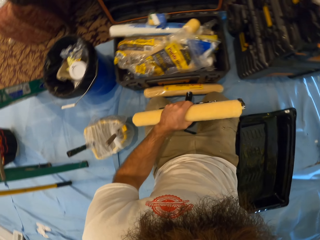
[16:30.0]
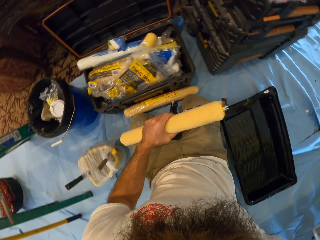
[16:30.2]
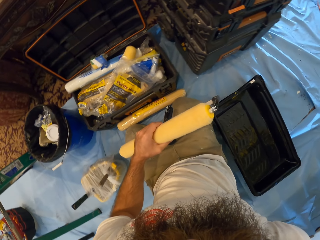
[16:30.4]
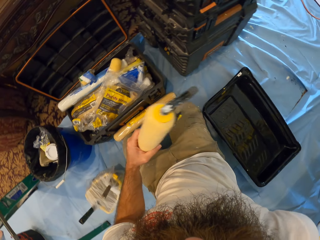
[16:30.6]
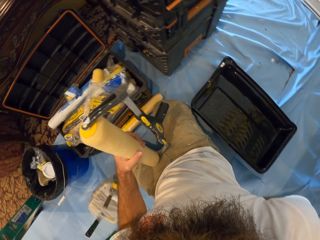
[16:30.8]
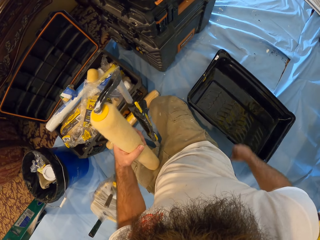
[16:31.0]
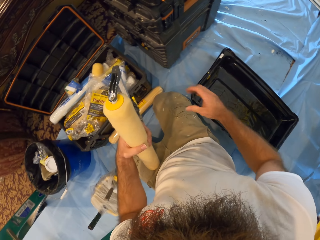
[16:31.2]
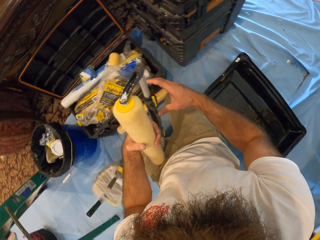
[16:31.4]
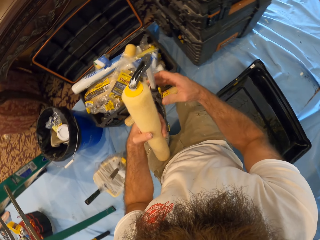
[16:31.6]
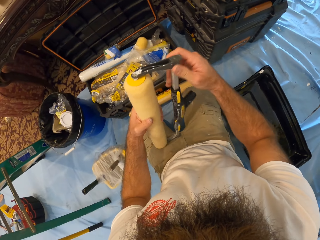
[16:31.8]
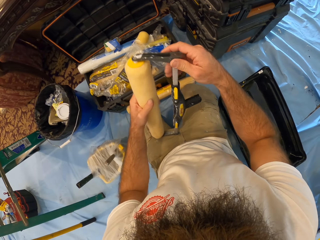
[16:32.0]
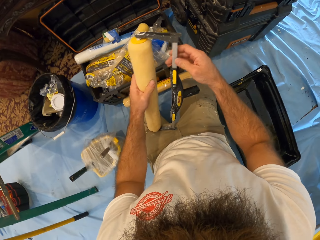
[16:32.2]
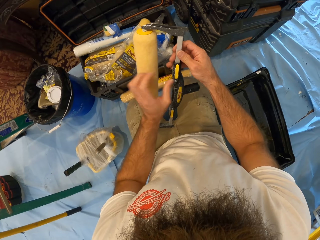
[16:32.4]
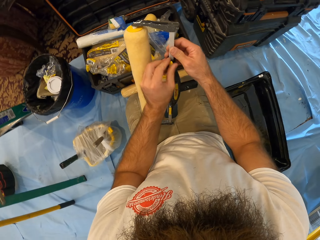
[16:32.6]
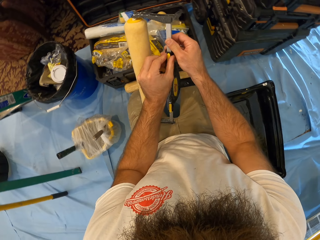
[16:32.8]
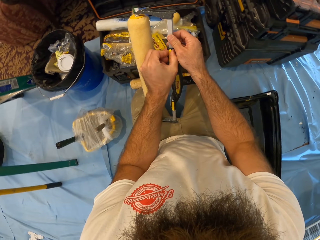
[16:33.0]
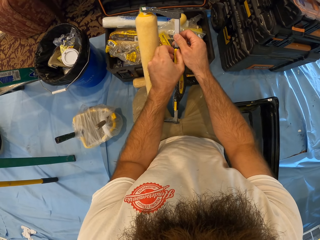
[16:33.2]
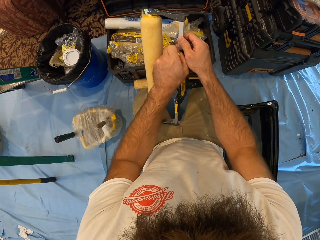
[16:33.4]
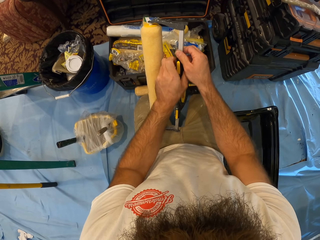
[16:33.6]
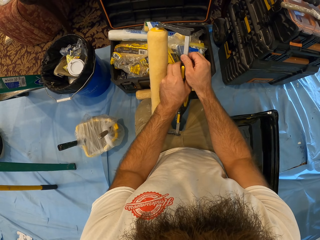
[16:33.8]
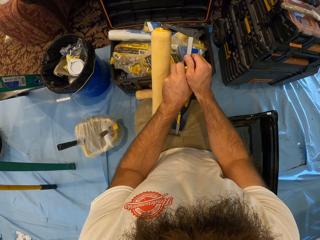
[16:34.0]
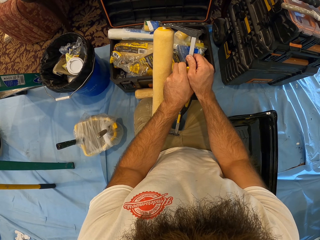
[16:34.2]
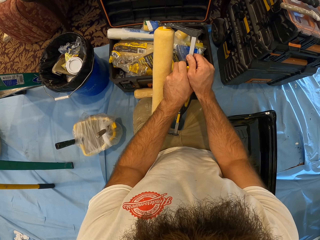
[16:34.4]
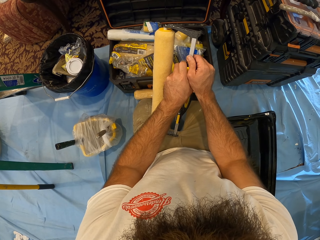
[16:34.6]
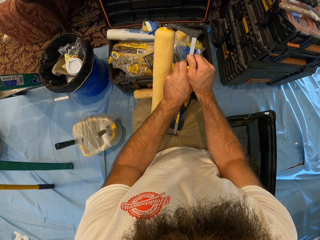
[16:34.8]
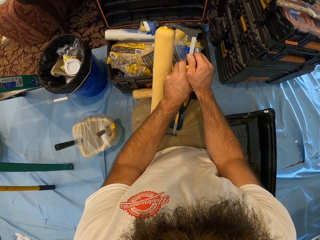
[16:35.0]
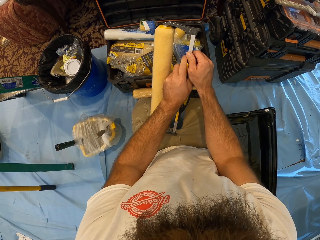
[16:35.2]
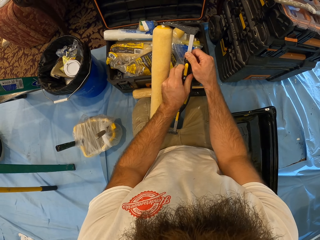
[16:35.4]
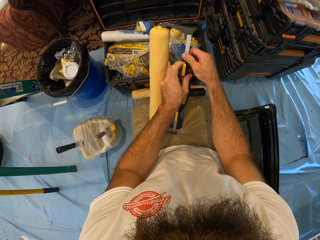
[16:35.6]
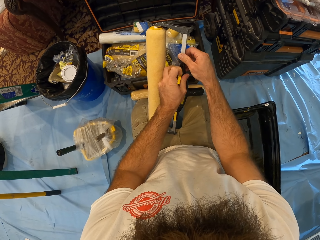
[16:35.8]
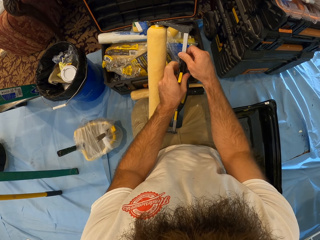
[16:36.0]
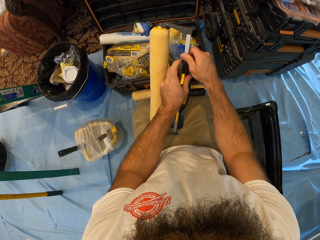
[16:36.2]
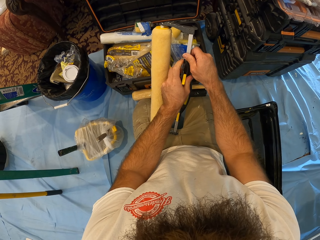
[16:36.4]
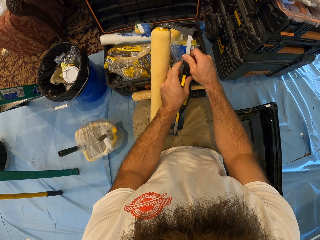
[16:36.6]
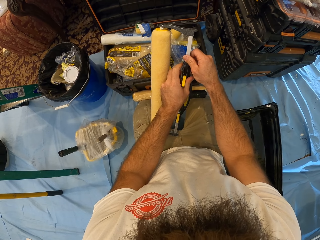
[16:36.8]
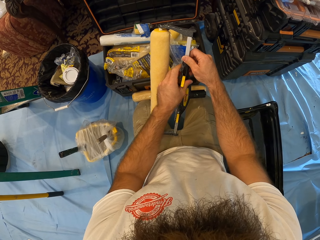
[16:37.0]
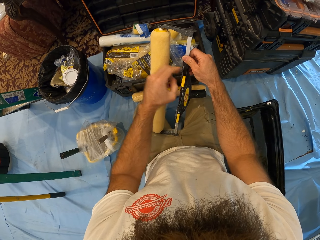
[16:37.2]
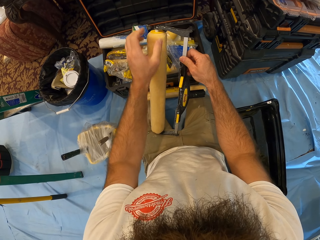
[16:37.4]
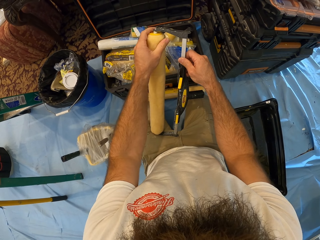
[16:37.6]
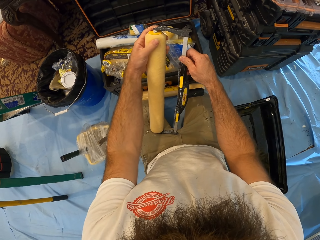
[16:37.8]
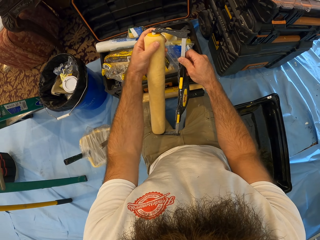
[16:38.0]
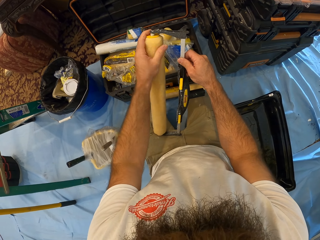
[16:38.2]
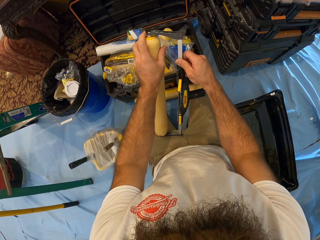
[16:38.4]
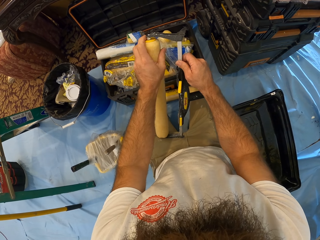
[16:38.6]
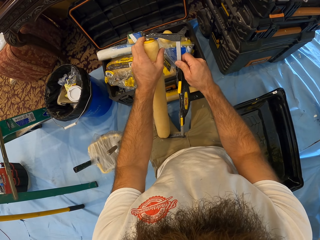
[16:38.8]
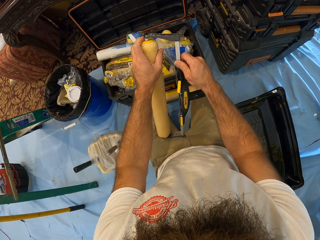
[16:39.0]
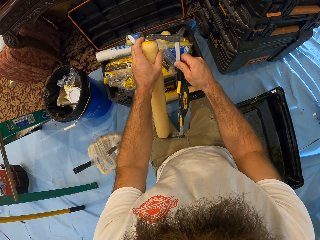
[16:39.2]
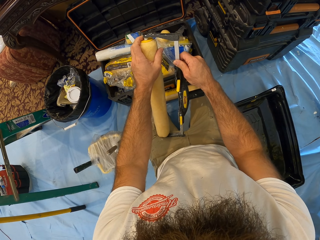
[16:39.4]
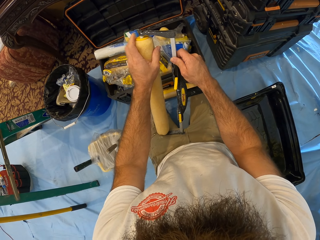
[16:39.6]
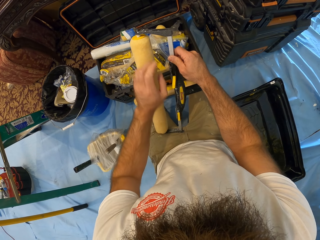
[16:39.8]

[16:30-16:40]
The camera wearer picks up the paint roller or purdy marathon from the floor with his left hand. He adjusts the paint roller with both hands. He adjusts the adjustable roller frame.

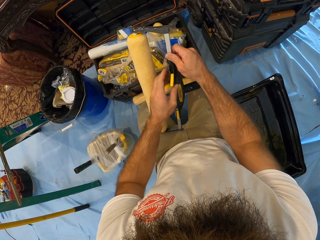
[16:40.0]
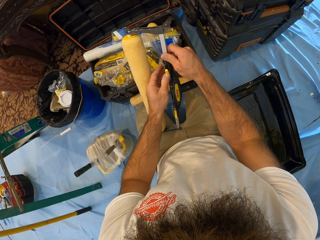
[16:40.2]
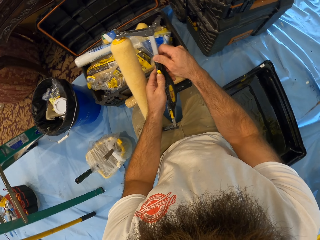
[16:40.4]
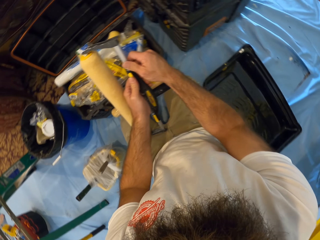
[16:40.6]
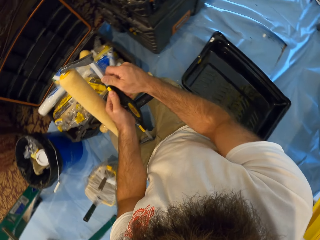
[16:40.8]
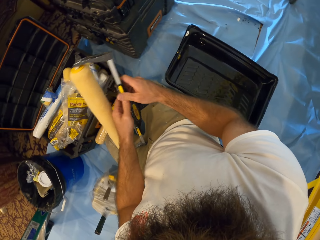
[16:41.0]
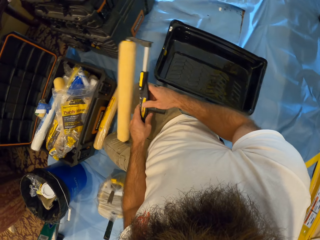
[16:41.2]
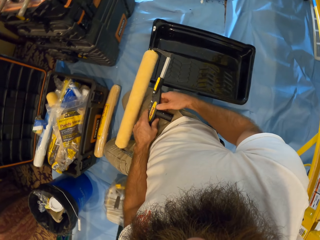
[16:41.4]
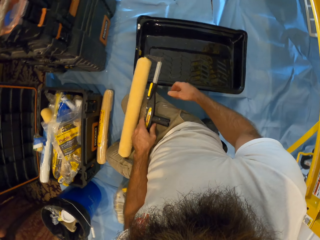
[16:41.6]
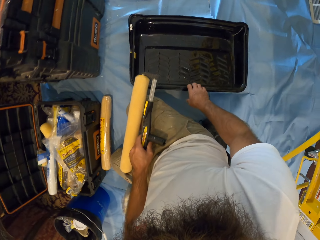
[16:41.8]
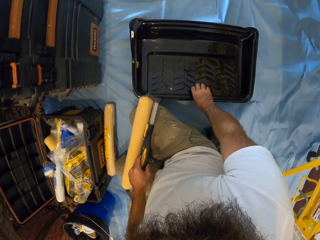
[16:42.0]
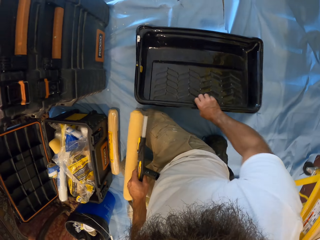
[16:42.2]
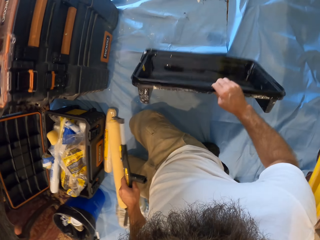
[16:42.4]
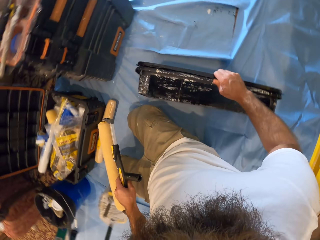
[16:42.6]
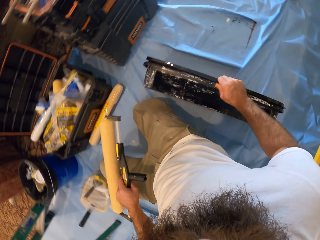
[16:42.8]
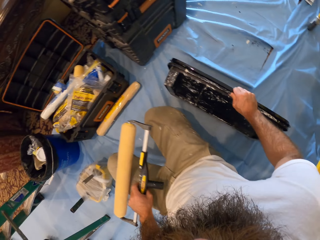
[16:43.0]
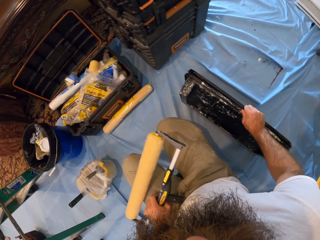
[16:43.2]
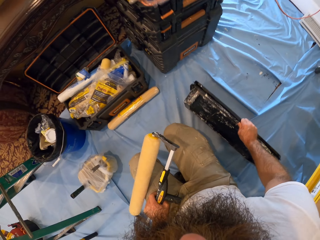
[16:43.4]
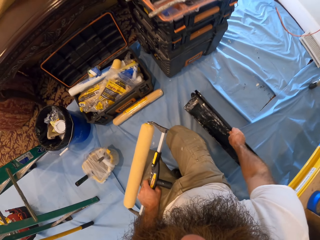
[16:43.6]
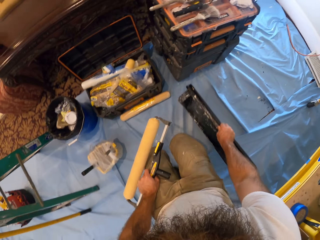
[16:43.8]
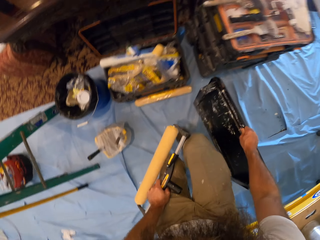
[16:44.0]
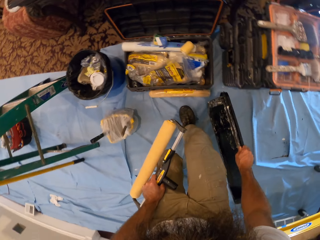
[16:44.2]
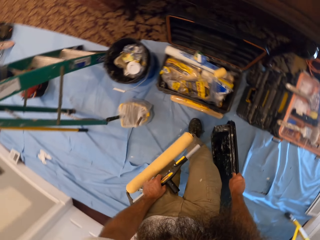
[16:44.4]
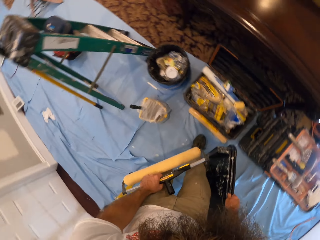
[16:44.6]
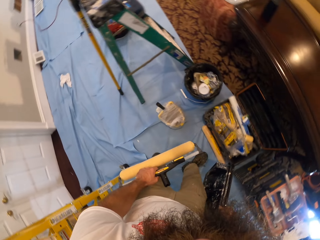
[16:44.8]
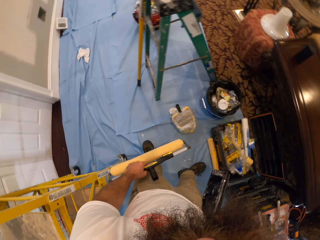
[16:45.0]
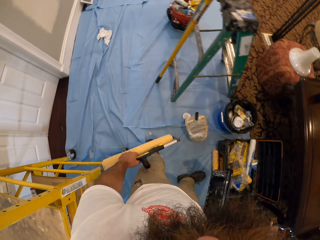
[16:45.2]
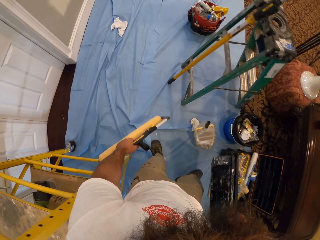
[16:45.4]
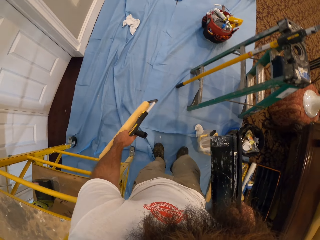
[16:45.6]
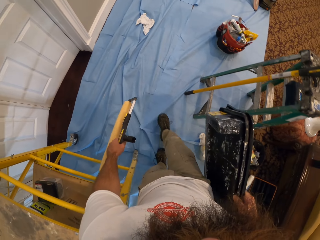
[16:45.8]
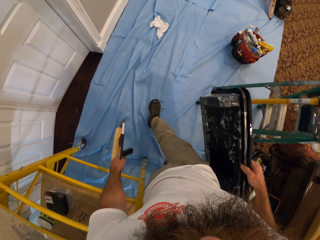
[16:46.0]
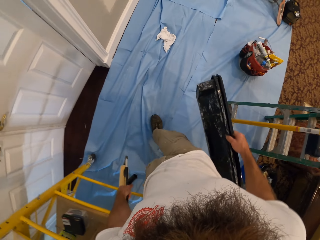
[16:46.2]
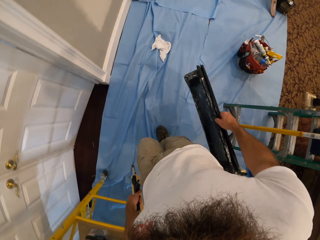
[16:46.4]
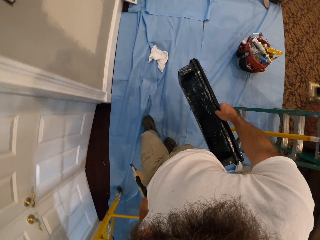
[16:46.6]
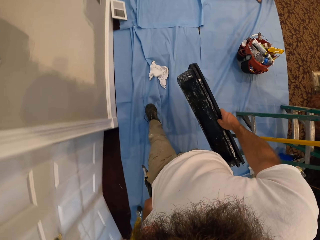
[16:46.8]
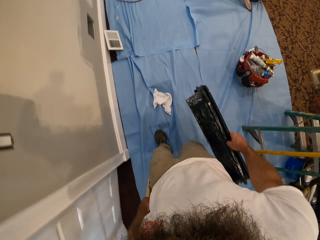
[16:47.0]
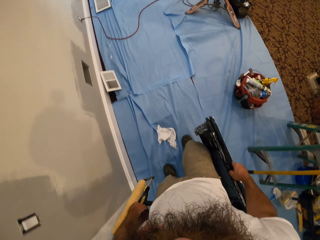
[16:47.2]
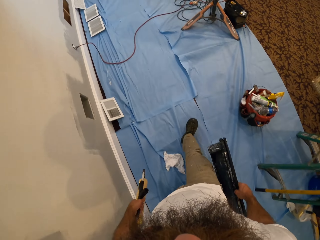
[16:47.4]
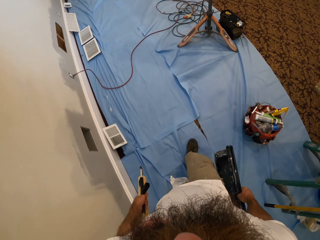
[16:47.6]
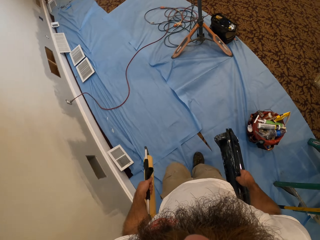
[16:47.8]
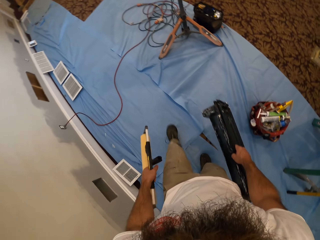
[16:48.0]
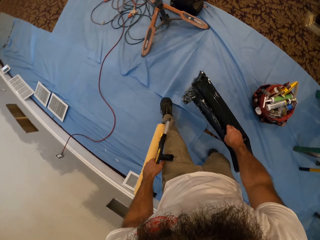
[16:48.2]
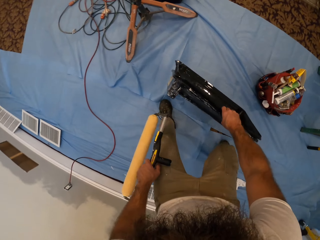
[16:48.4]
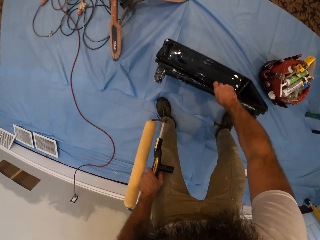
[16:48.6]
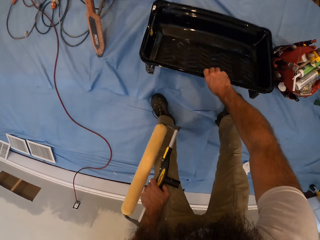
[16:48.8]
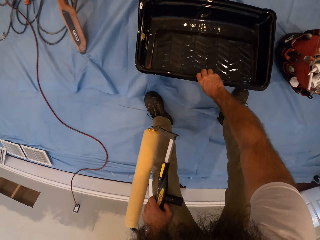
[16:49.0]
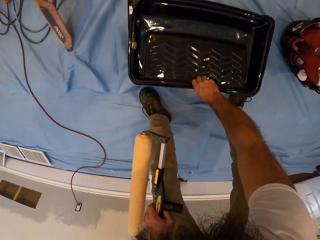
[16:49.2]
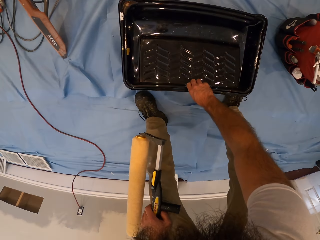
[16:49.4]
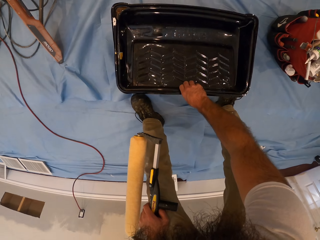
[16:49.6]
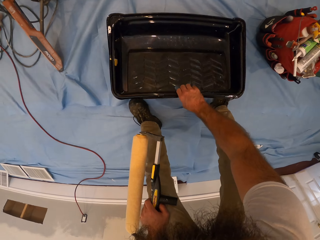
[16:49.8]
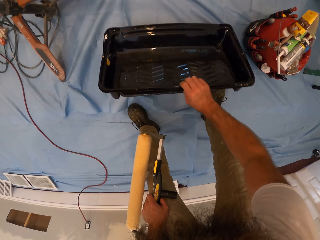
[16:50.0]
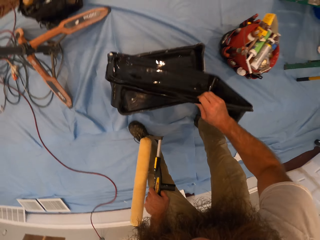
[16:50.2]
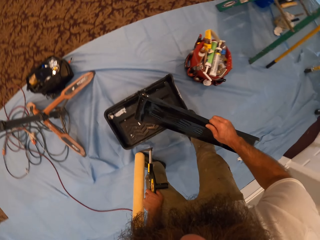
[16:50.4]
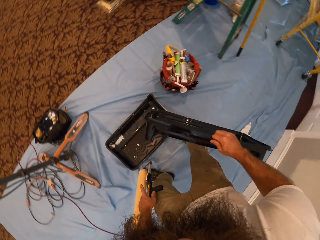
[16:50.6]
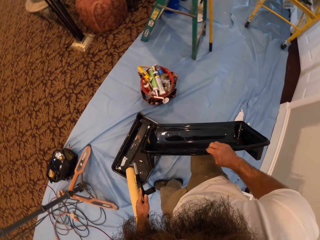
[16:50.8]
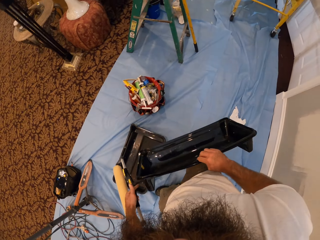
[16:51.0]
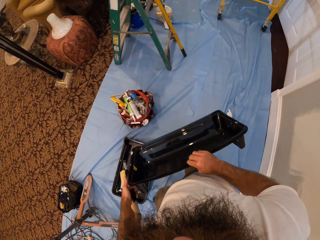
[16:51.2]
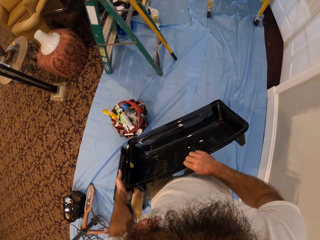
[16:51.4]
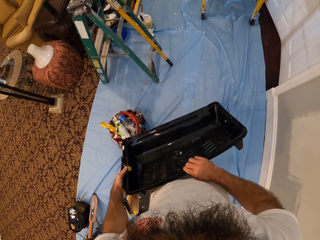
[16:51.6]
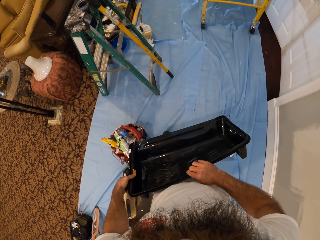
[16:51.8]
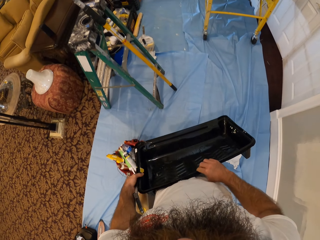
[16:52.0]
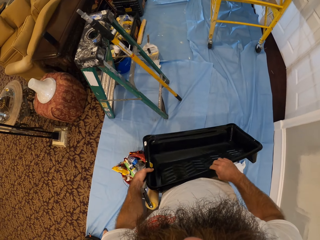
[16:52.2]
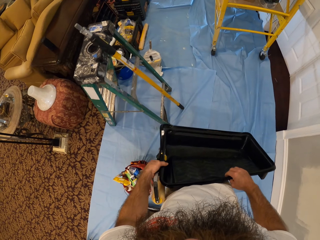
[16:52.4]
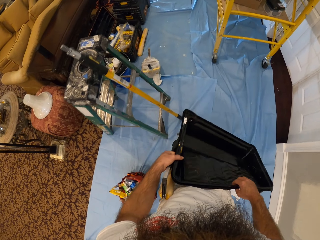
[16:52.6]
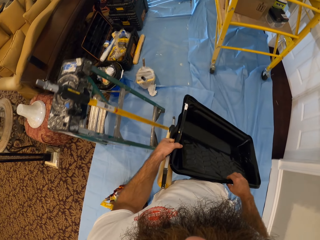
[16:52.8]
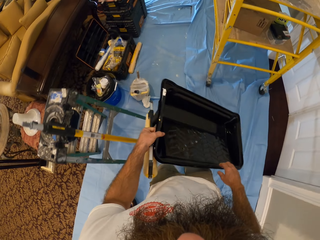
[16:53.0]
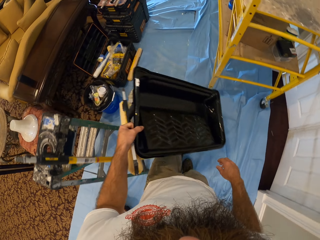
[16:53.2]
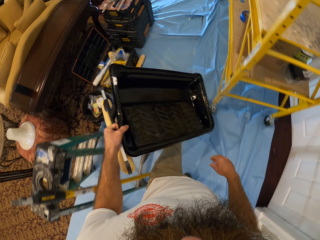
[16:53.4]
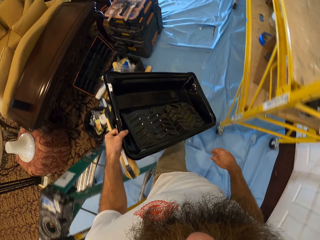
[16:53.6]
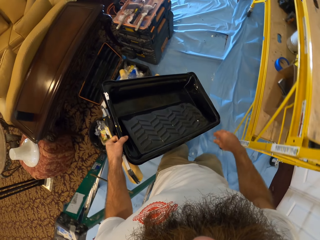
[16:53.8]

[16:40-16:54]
The camera wearer picks up the paint trays from the floor with his right hand. He stands and walks. He drops the trays on the floor with his right hand. He picks up another tray from the floor with his right hand. He passes the tray from his right hand to his left hand. He walks.
